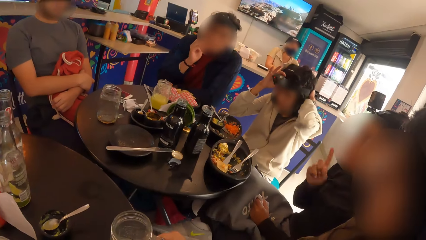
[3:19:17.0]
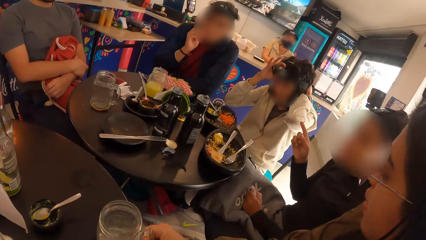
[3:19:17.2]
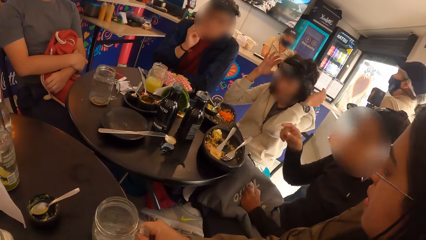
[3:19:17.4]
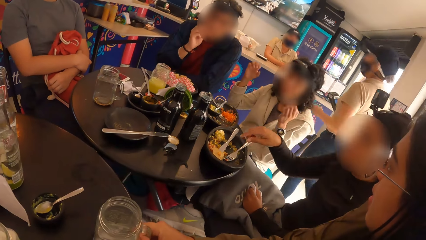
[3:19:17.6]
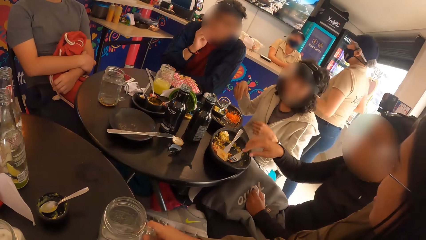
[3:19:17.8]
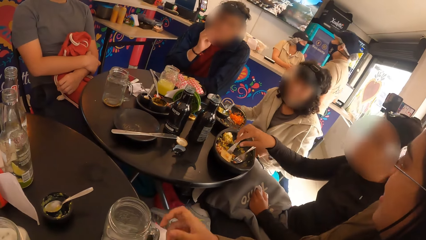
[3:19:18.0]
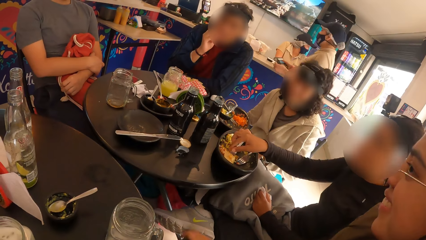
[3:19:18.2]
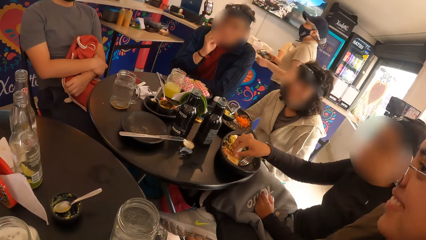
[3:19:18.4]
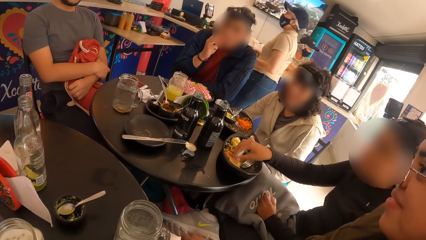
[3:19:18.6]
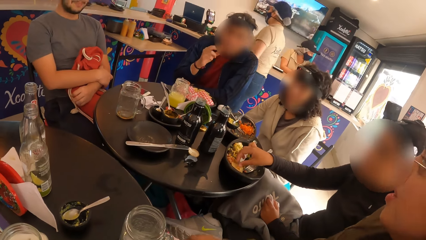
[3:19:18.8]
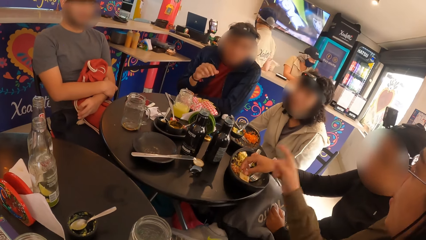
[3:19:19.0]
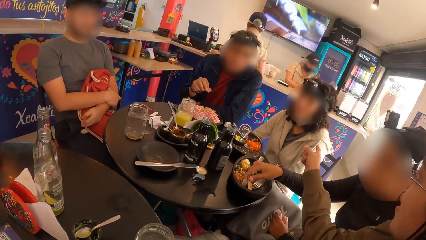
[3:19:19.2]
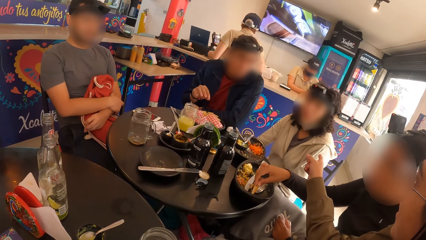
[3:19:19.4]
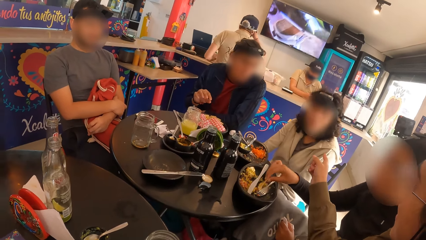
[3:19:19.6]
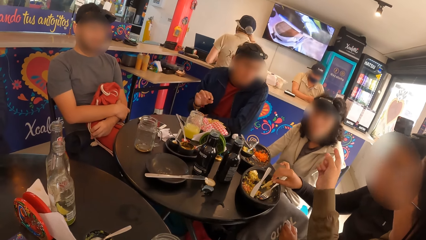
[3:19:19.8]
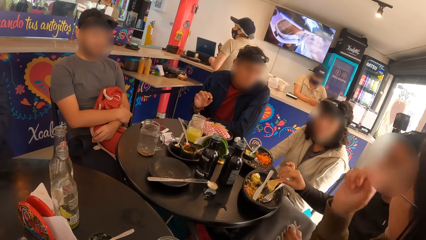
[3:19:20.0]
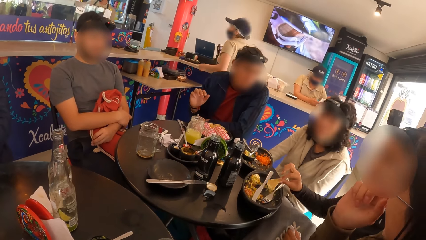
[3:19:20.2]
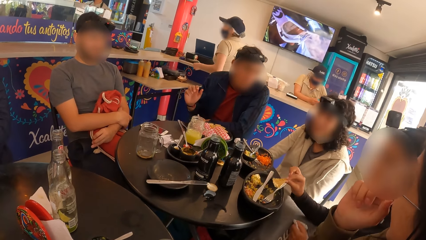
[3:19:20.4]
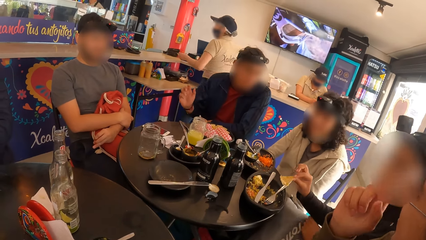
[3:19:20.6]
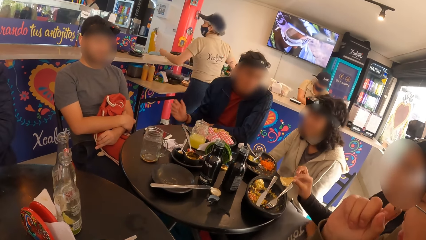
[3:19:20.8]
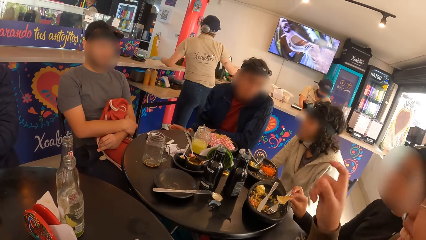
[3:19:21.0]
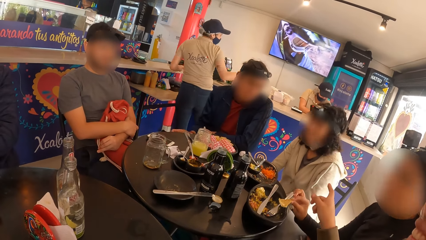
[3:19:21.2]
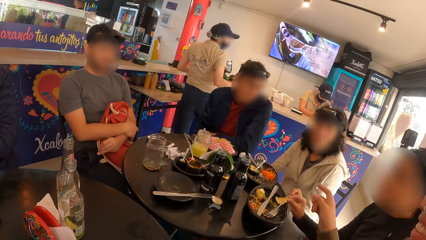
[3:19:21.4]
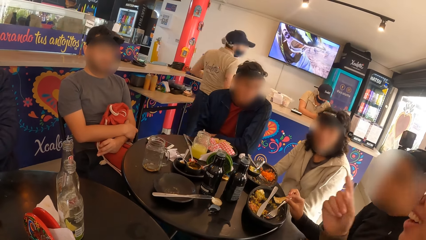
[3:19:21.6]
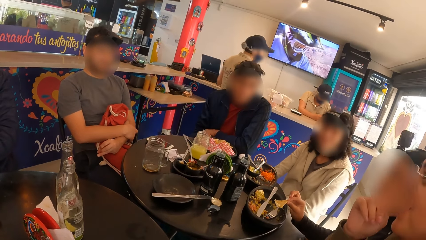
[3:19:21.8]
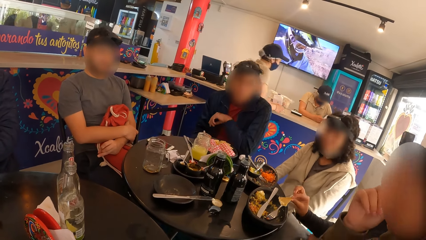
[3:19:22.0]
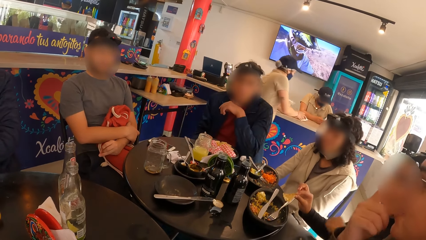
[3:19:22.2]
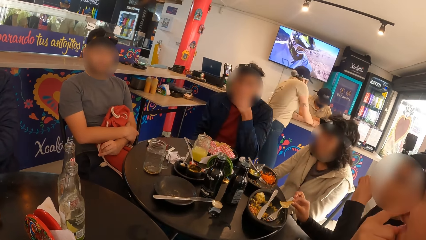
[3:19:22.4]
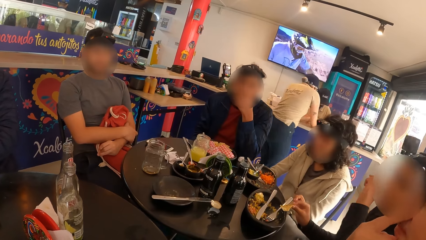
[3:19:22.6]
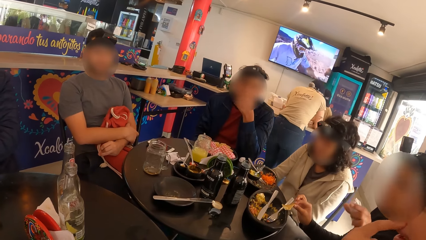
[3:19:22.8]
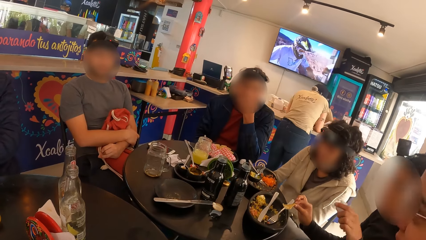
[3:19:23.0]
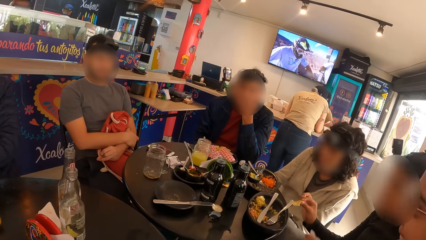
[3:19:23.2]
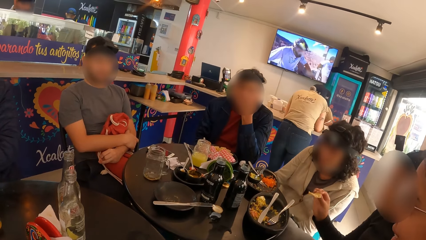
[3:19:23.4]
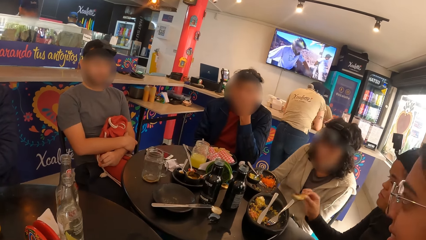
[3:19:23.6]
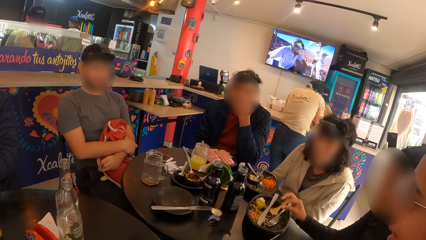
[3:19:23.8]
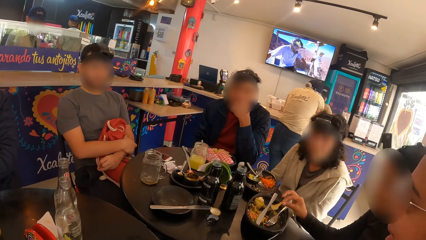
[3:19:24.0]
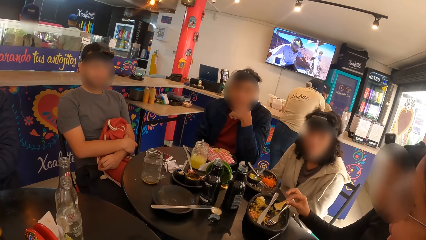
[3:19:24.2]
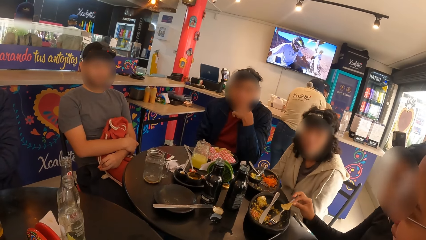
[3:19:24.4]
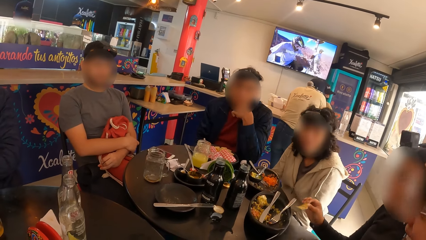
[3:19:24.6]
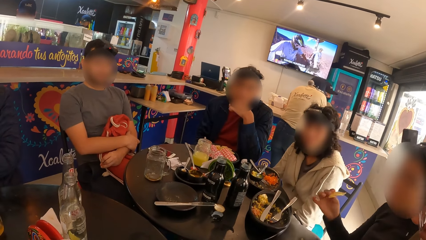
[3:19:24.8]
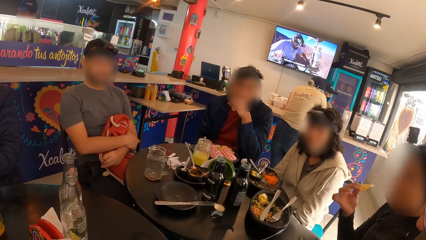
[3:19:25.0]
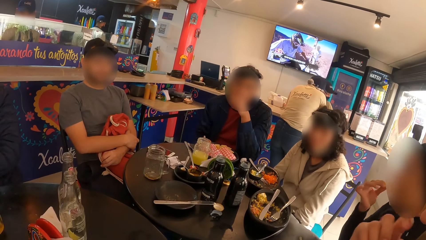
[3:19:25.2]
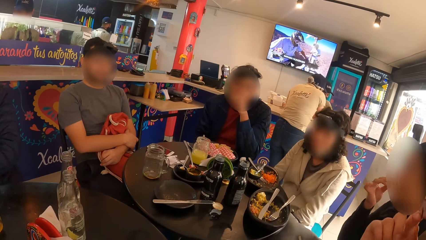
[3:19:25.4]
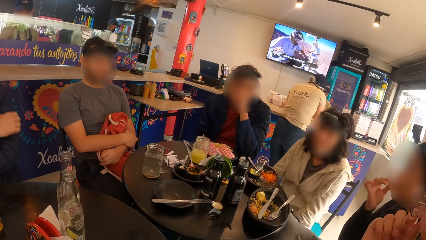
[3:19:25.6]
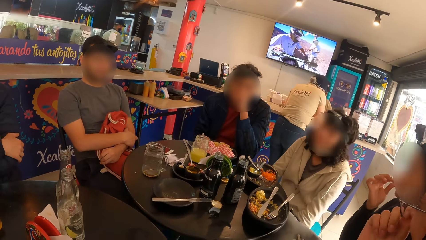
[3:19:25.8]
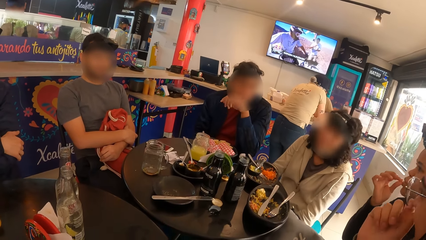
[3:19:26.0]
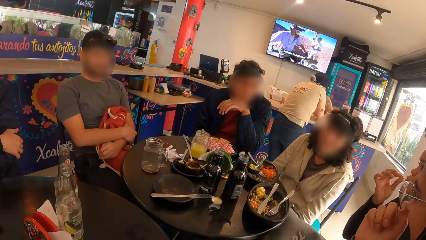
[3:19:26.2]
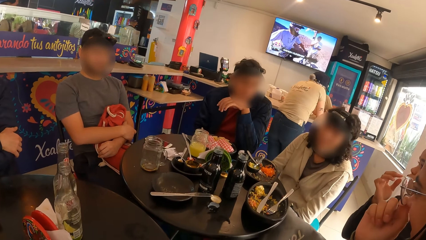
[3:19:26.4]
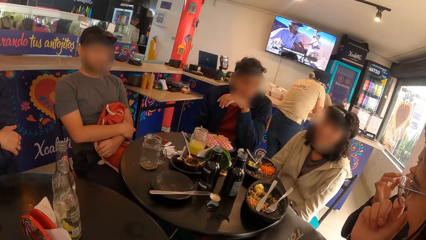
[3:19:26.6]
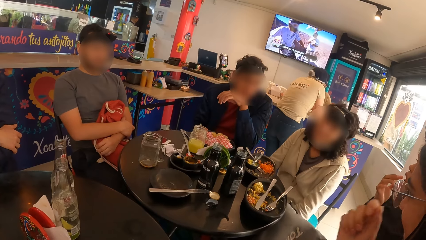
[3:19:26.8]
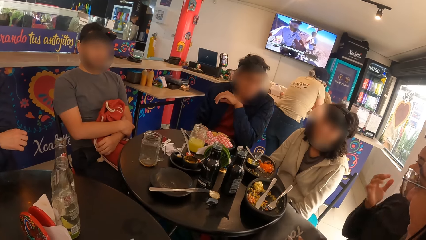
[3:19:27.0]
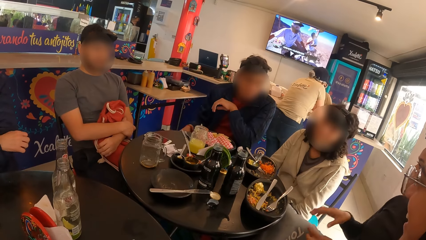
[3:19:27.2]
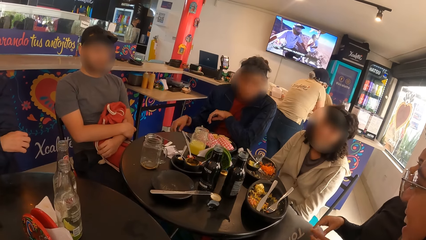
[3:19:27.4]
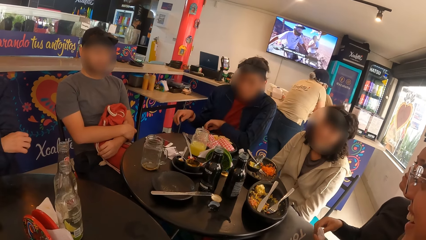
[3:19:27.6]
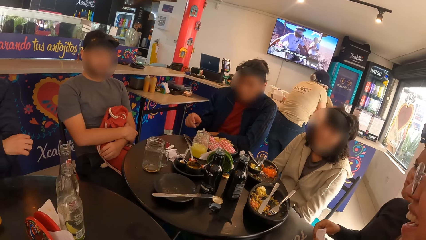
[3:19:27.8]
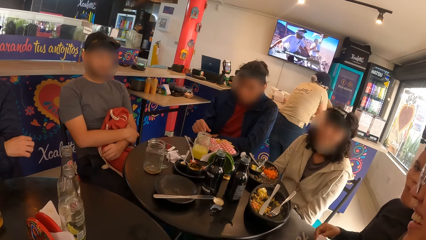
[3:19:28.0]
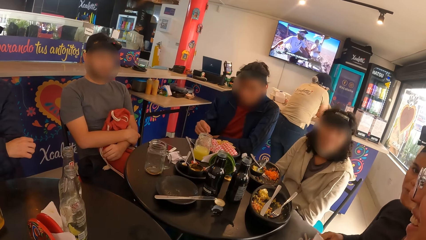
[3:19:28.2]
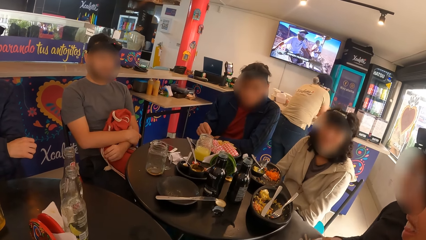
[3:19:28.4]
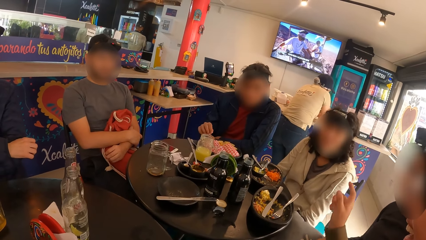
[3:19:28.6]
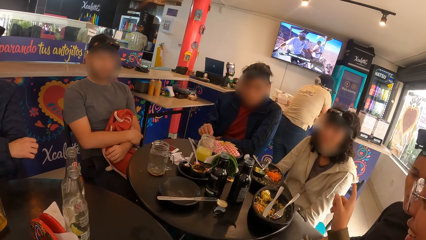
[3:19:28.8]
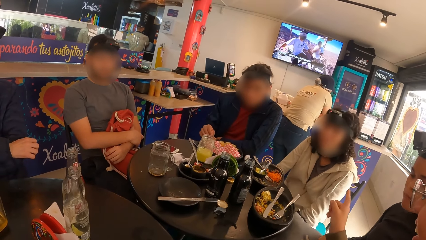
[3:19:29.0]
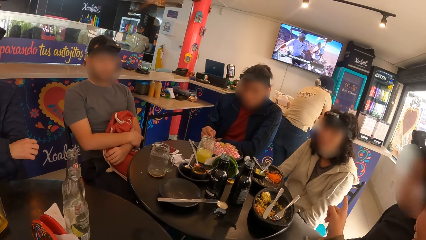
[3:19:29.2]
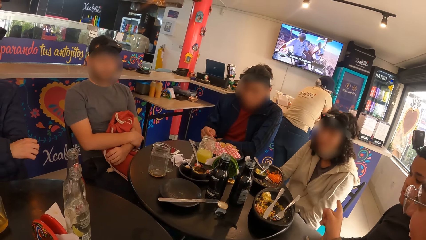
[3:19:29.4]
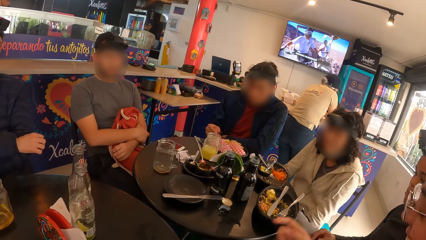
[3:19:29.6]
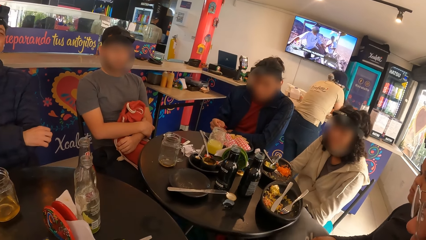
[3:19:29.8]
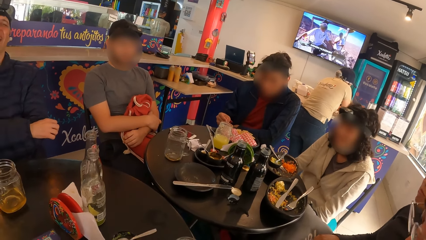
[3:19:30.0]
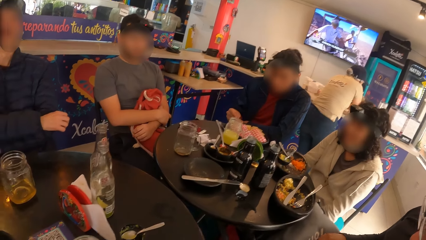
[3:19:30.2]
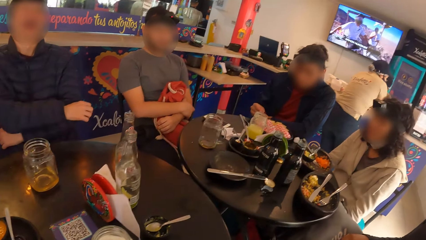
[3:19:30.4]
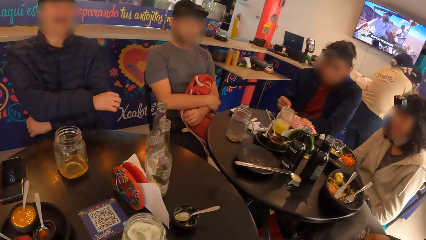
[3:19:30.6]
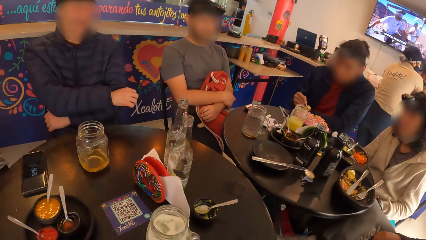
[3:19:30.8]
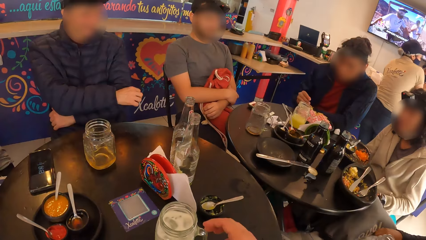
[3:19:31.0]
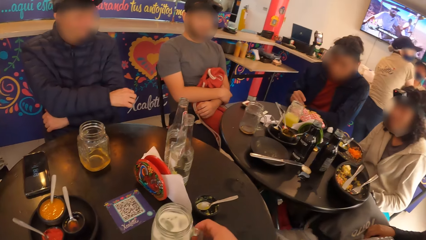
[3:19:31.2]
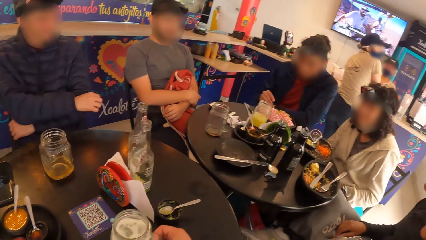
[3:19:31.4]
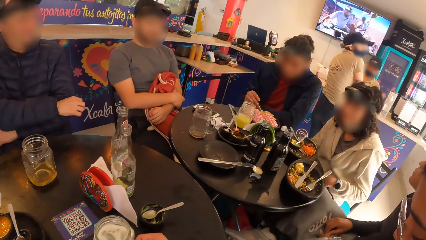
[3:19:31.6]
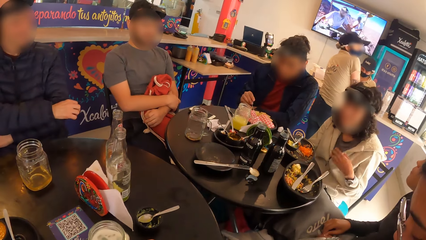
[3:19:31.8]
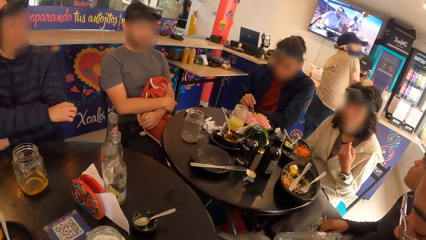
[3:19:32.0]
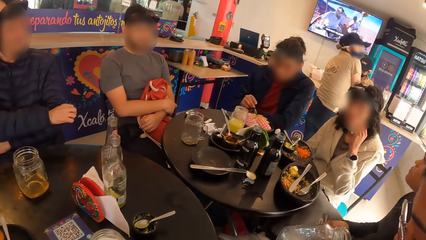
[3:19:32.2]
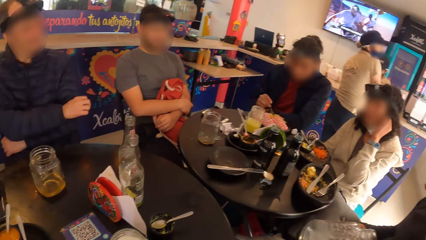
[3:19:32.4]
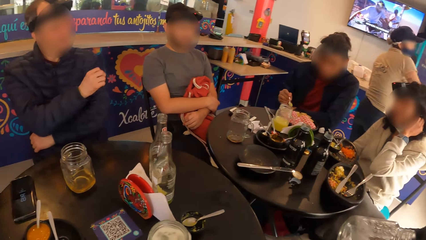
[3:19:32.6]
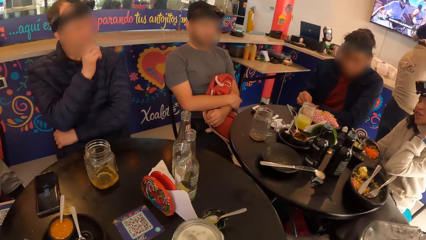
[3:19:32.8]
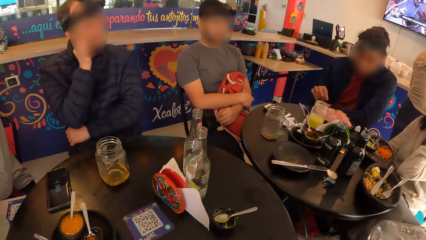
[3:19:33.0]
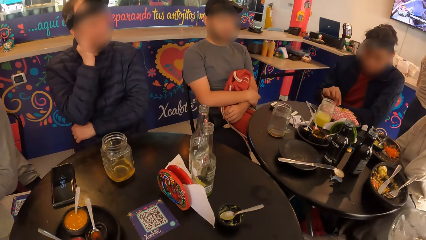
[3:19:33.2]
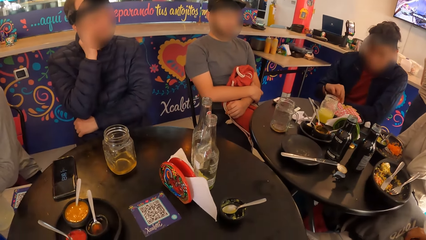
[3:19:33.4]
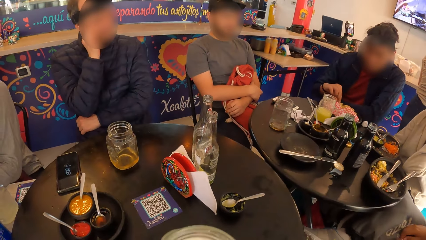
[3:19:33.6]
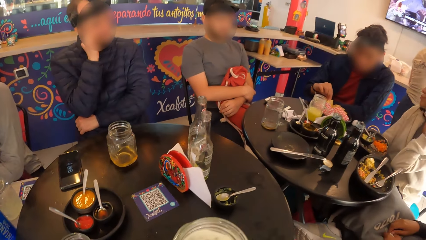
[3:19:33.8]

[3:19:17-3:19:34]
A woman adjusts camera glasses on her head with both hands. Another woman drops the cup on the table with her right hand. A third woman picks a chip from the plate on the table with her right hand. The second woman interacts with the first woman. The third woman eats the chip with her right hand. The third woman cleans her right hand with the tissue in her left hand. A man picks the spoon from the table with his right hand. The man scoops the sauce with the spoon from the table with his right hand. The second woman picks the cup on the table with her right hand. The camera wearer holds a jar mug. She picks a cup on the table with her right hand. The second woman drinks from the cup with her right hand. The camera wearer drinks a drink. The man picks a chip from the plate on the table with his right hand.
